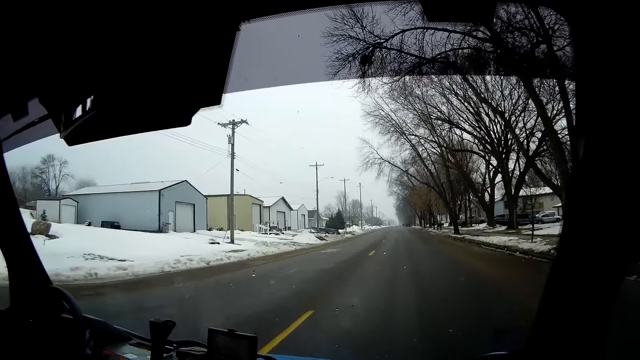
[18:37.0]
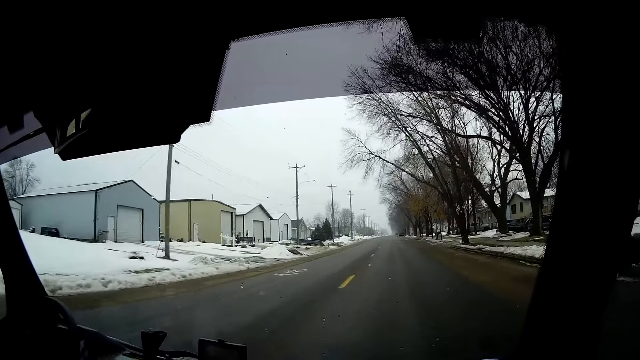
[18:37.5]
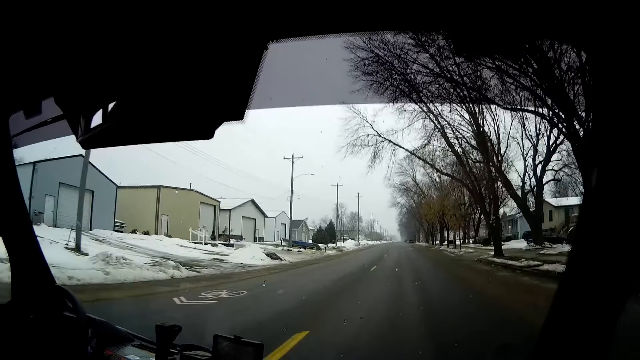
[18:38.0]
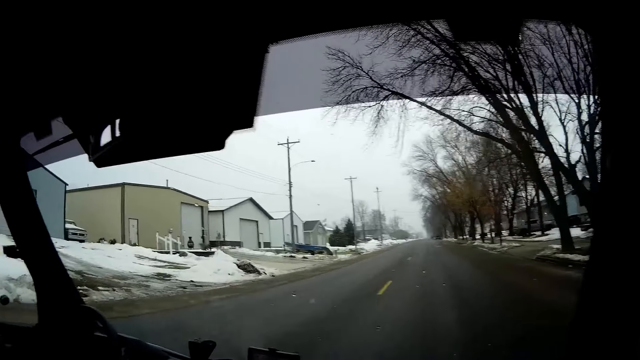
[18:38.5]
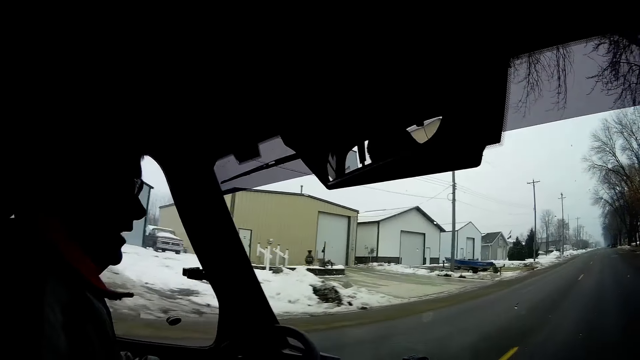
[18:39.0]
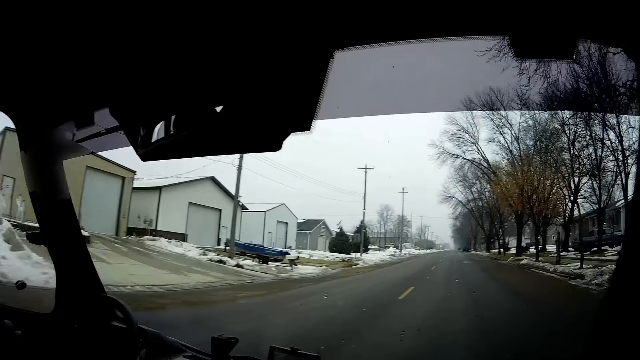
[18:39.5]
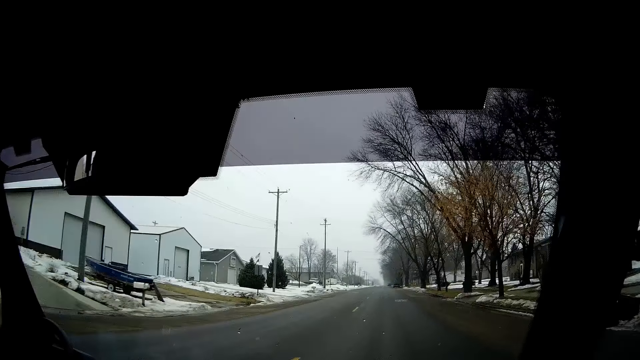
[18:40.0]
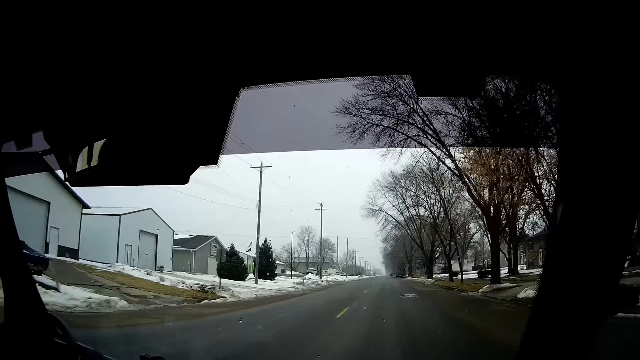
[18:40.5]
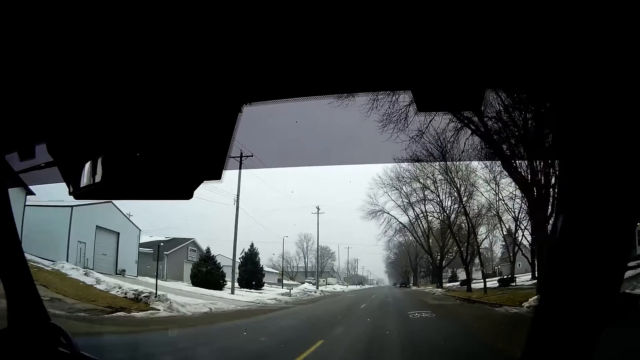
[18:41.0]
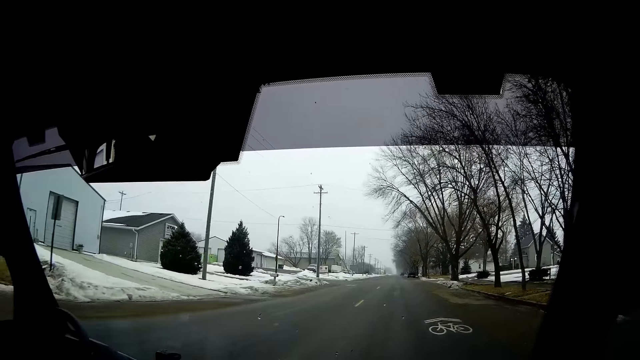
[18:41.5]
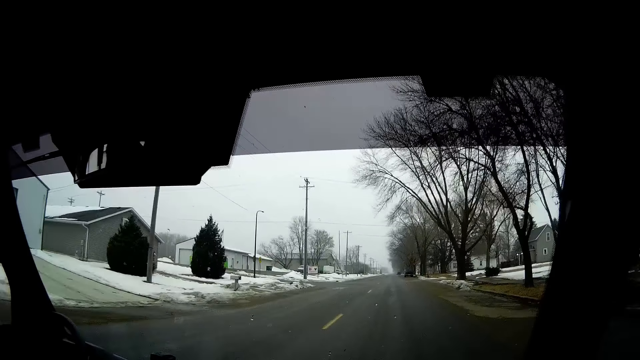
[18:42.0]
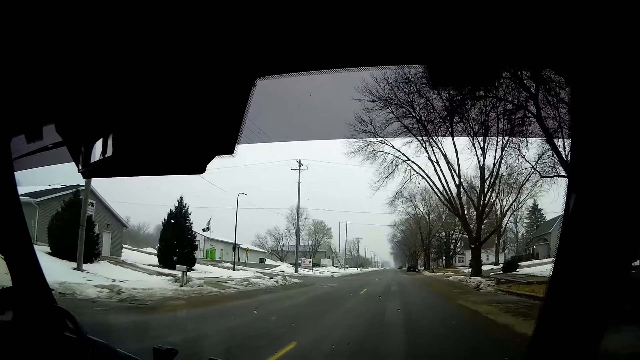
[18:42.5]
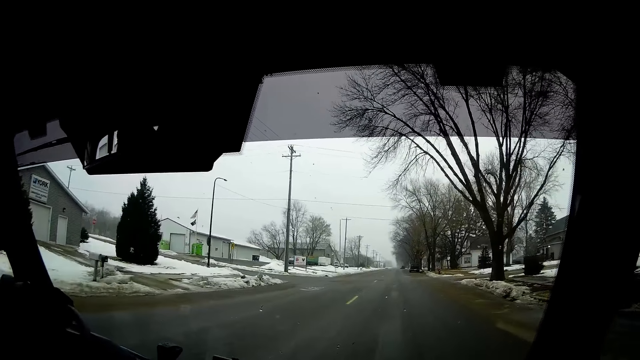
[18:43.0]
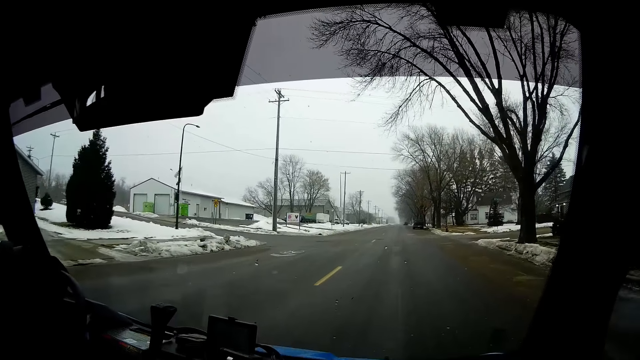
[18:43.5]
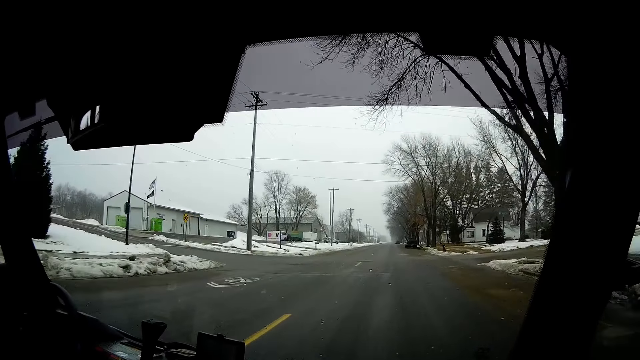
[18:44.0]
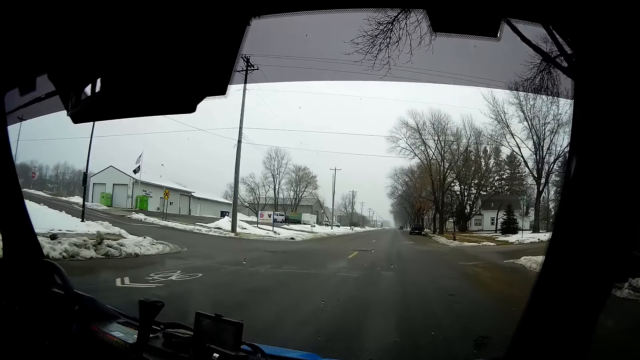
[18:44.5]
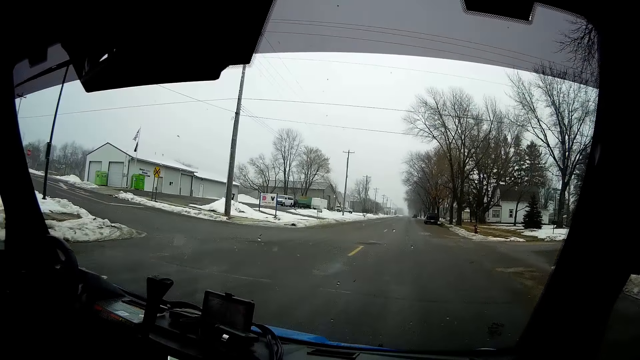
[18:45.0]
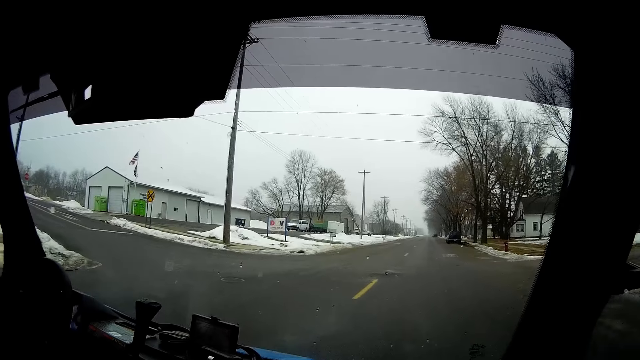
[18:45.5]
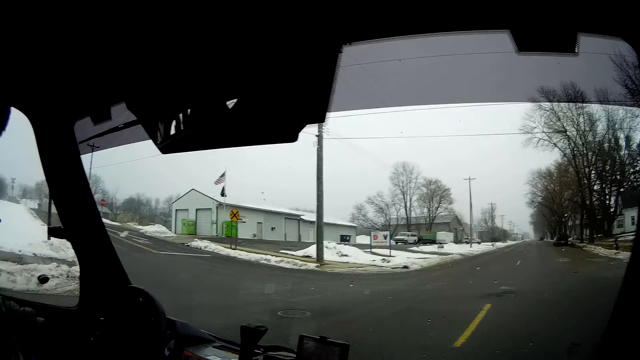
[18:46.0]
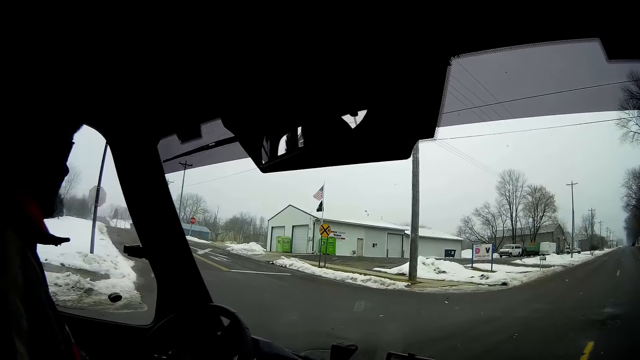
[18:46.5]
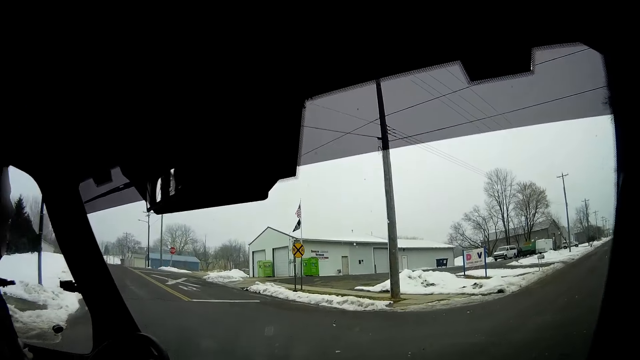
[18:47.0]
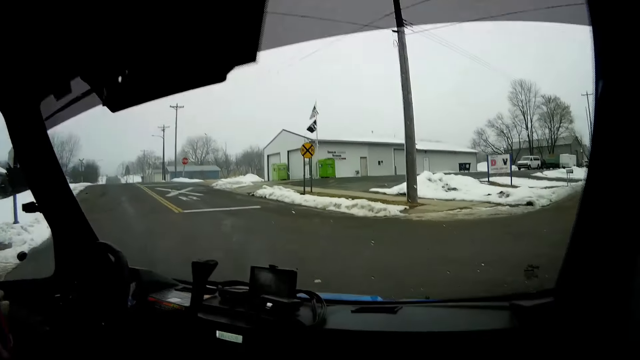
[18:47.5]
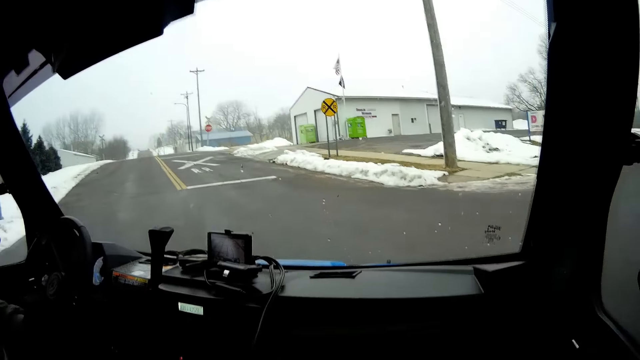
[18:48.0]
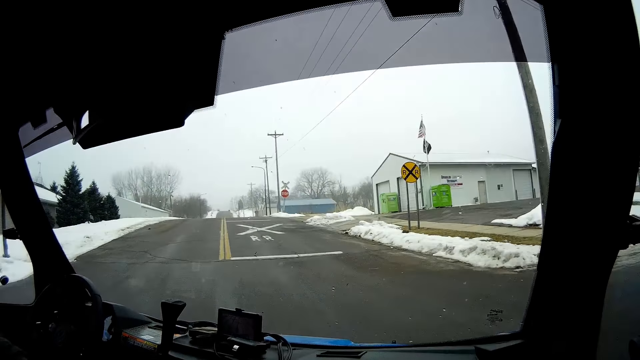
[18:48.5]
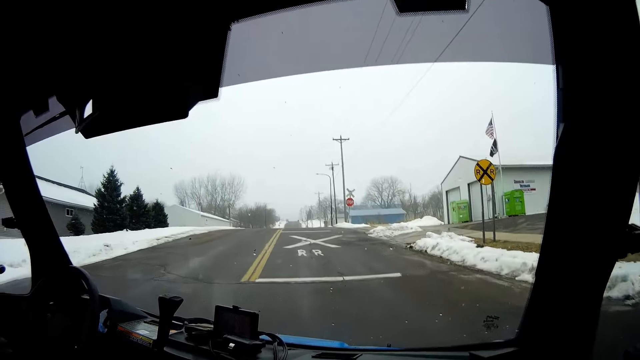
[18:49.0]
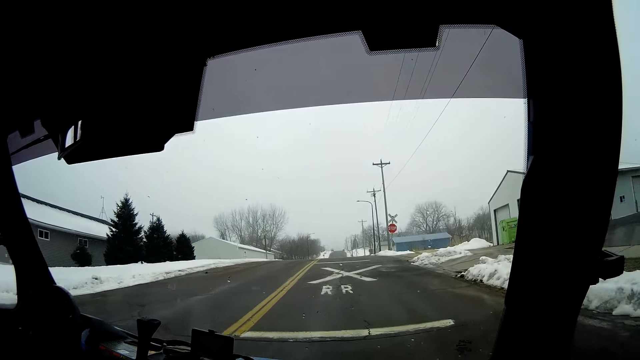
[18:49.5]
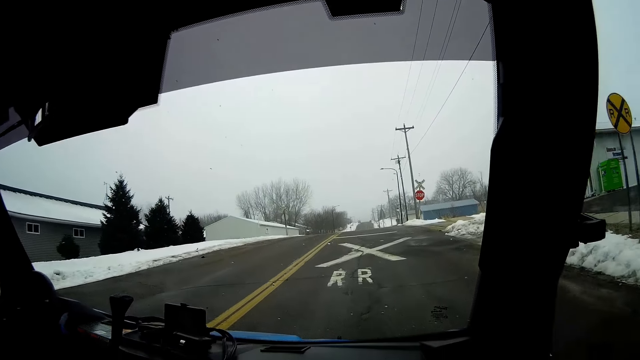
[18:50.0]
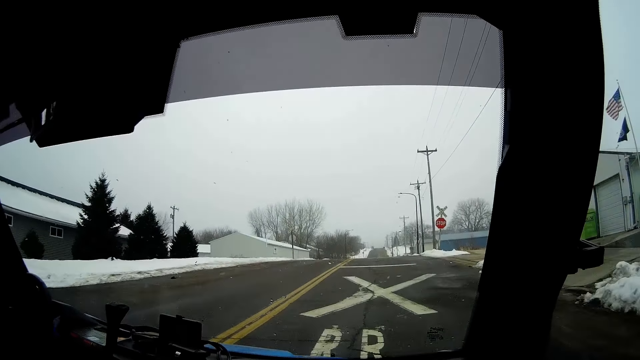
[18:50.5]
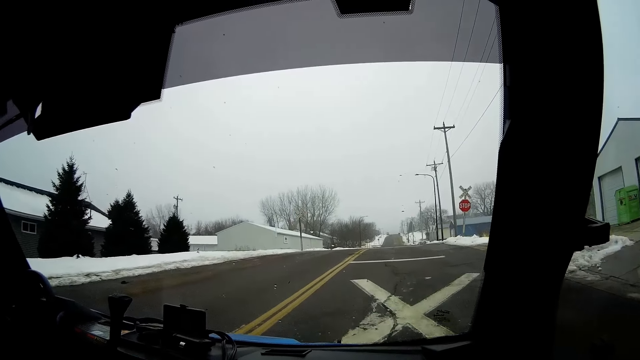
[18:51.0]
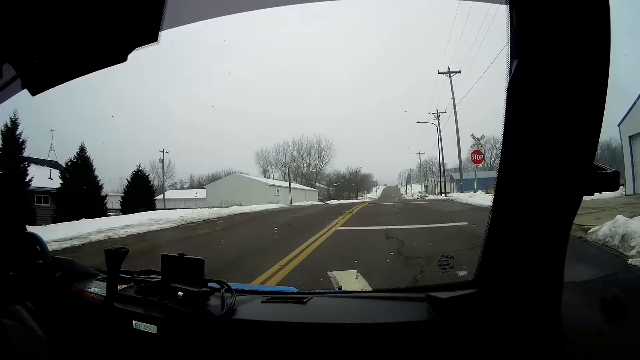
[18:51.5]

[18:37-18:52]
A man drives the car. The camera wearer looks at the flags.

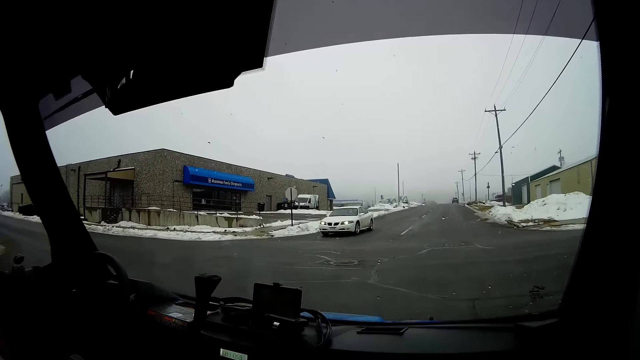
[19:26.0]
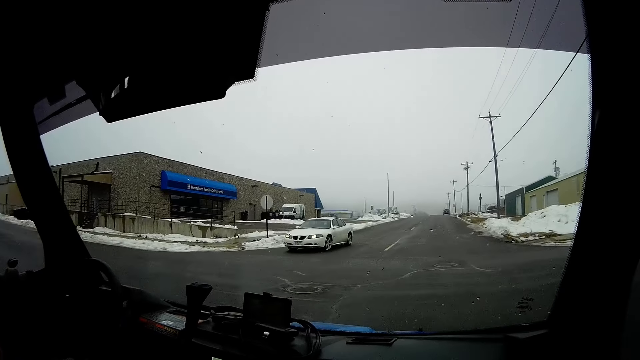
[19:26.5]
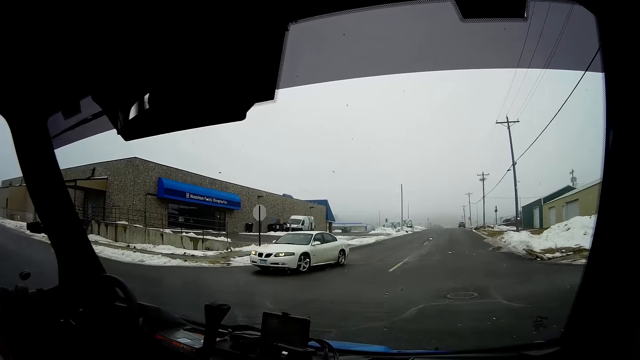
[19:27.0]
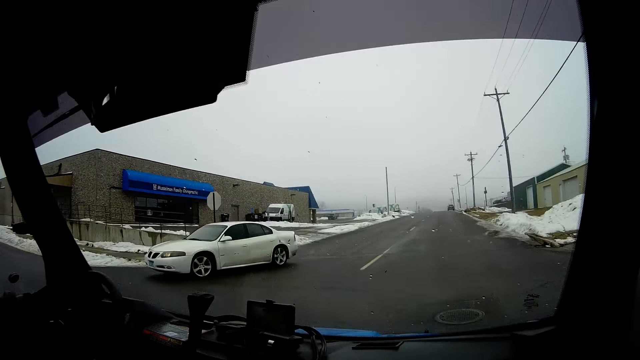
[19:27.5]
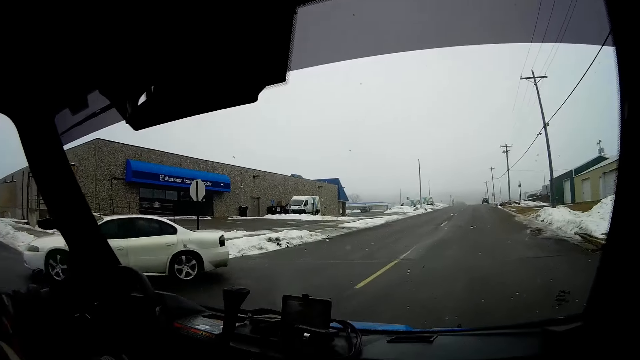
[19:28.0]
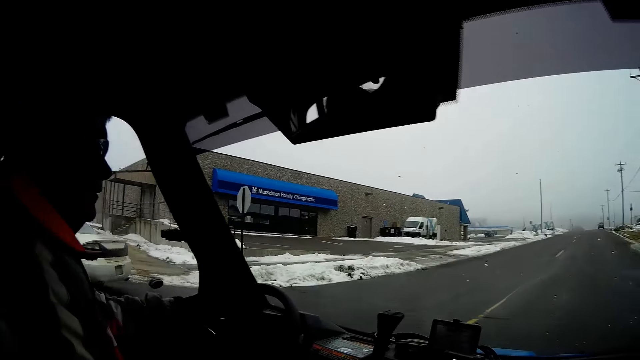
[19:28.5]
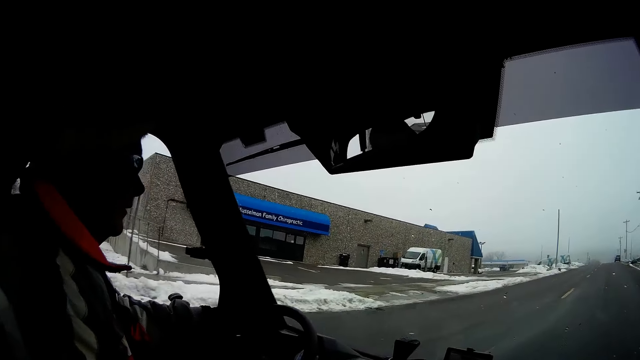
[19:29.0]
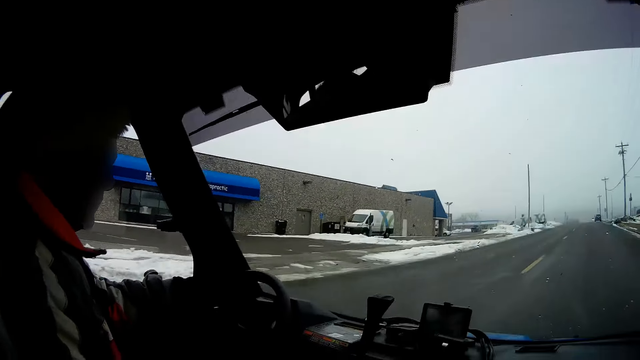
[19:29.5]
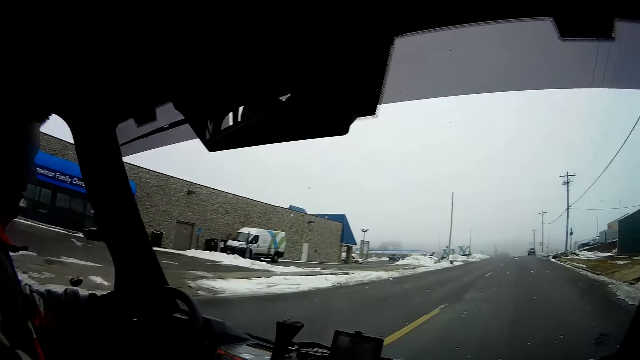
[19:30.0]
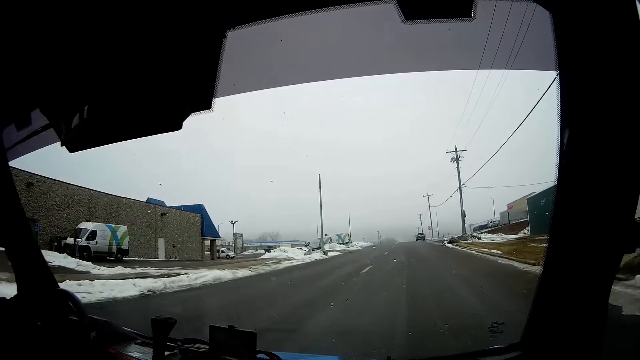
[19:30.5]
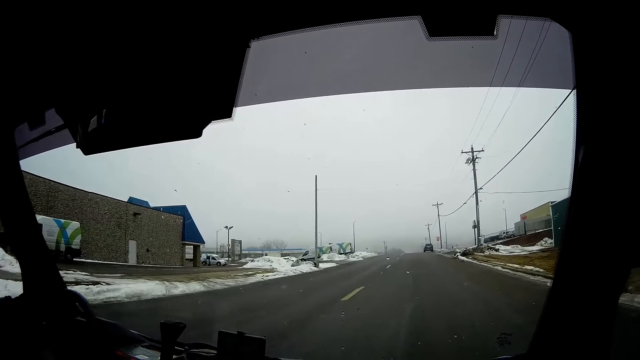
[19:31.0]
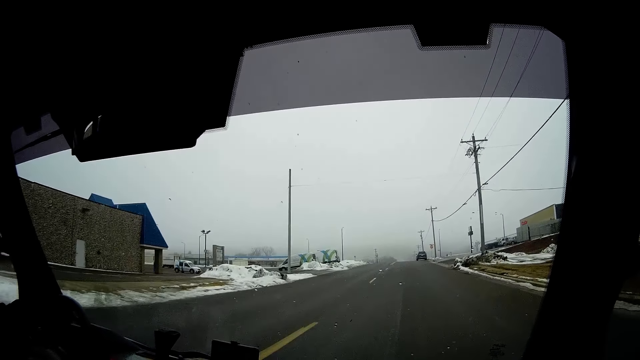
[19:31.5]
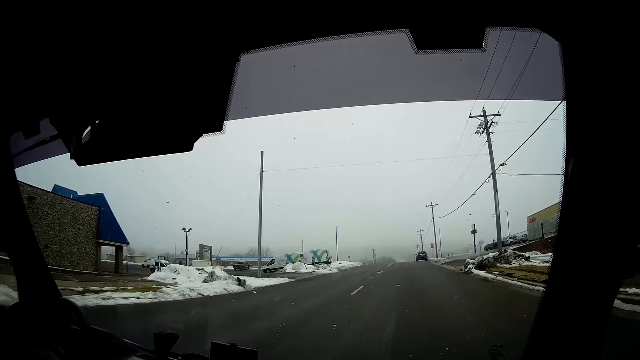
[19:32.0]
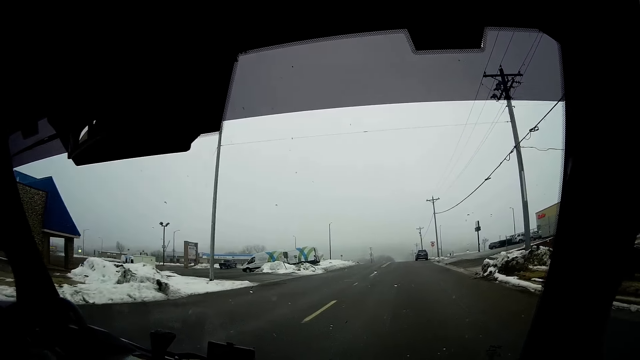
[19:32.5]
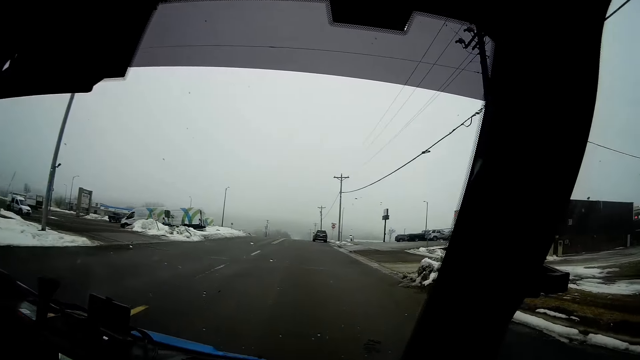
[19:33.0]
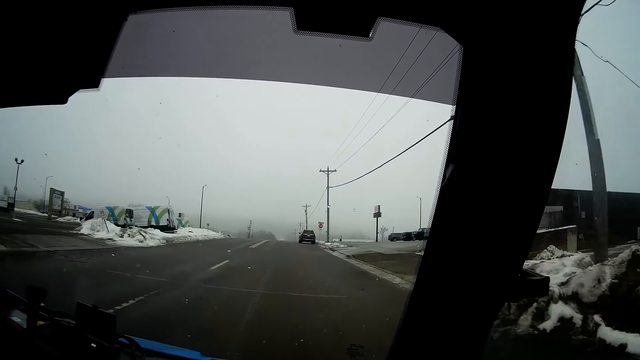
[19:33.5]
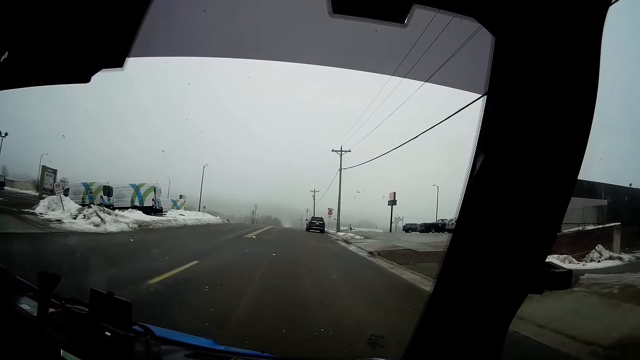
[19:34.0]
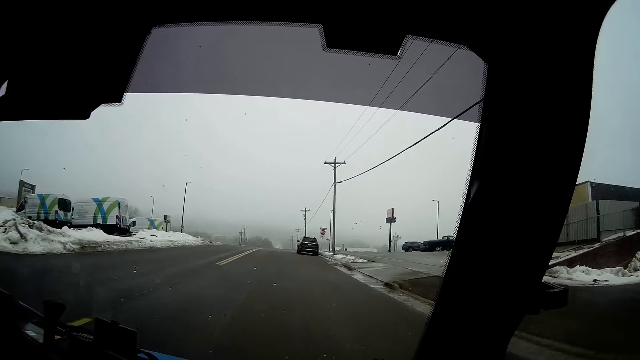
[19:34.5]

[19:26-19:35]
A silver car drives past the camera wearer. The camera wearer looks at the driver.
